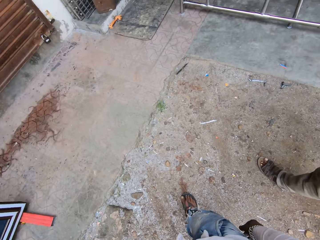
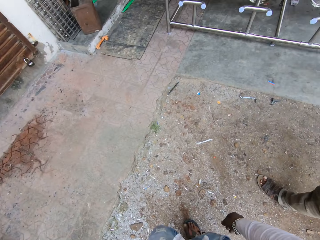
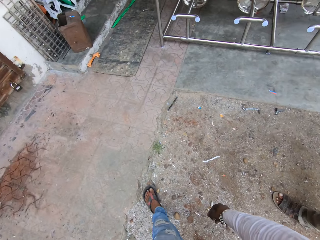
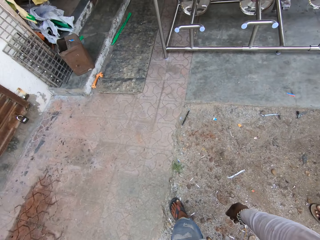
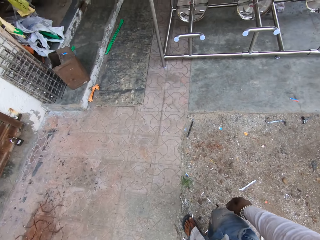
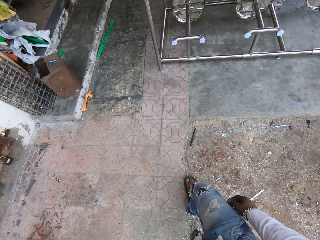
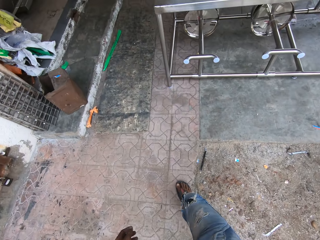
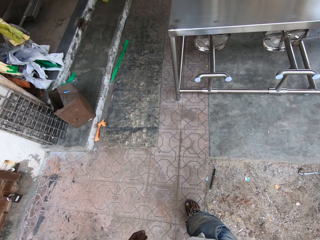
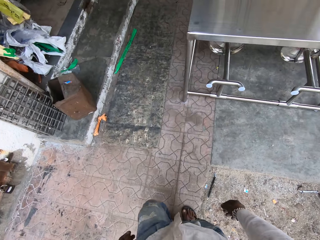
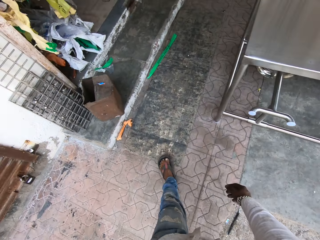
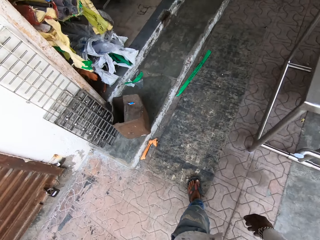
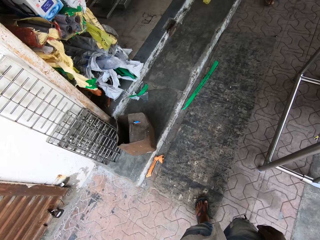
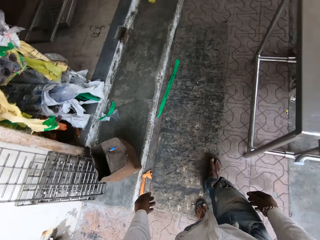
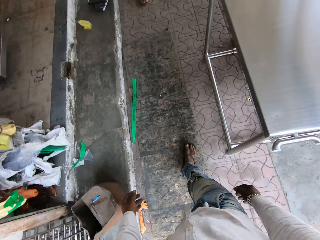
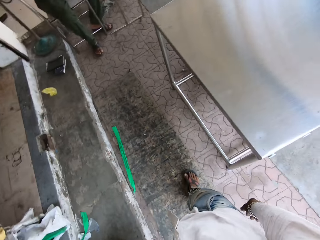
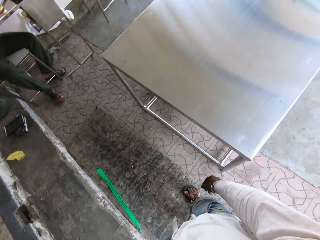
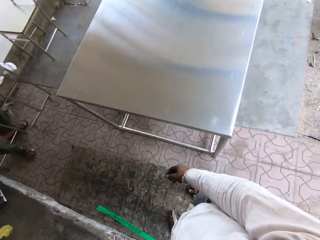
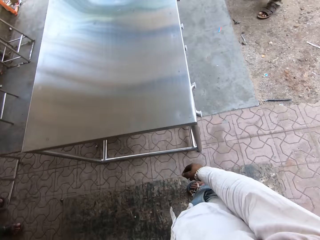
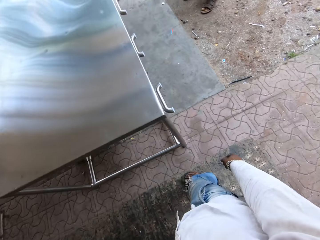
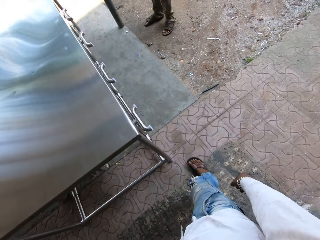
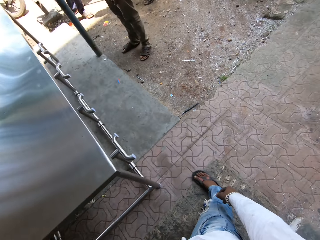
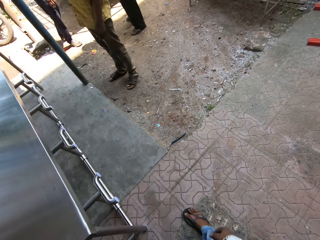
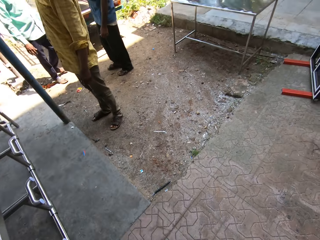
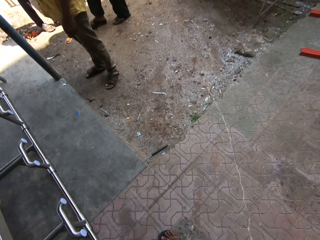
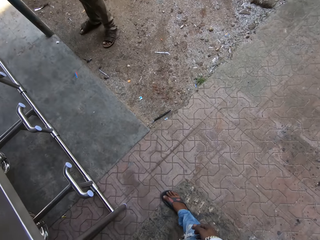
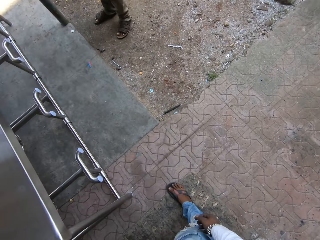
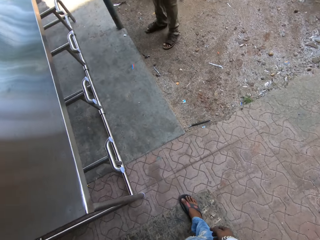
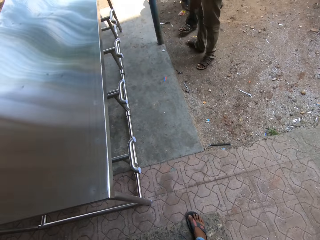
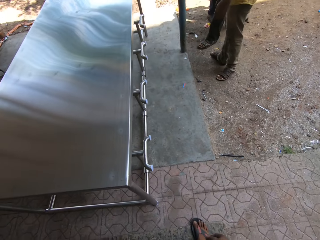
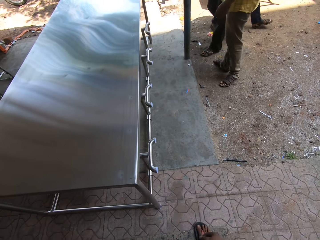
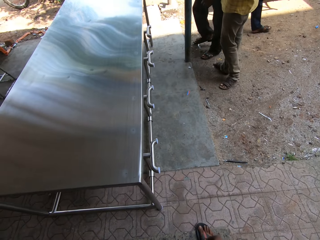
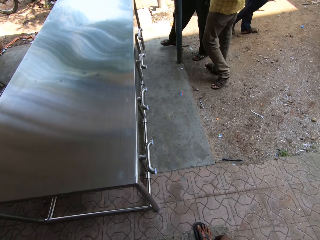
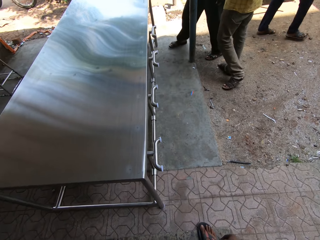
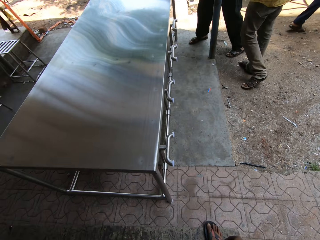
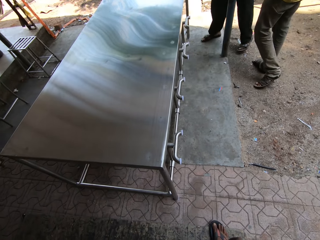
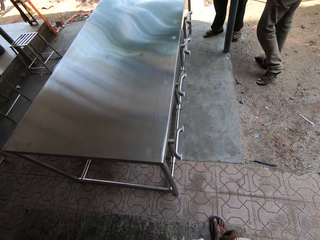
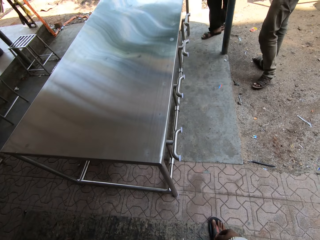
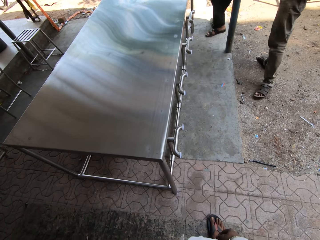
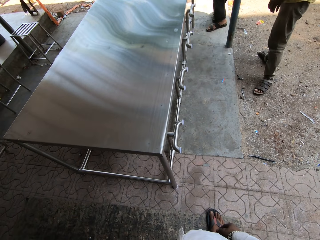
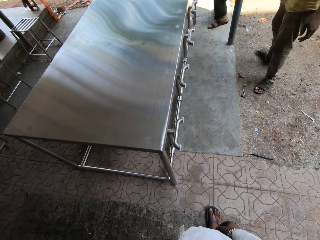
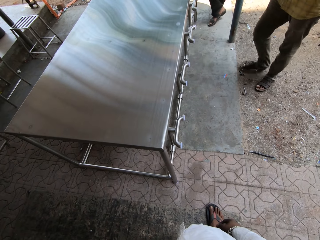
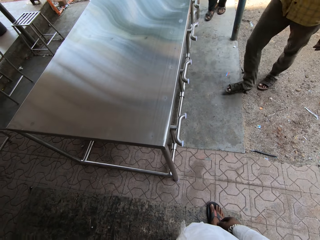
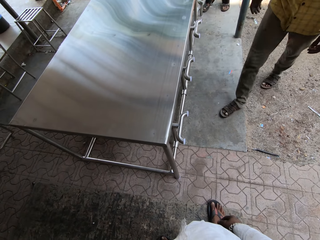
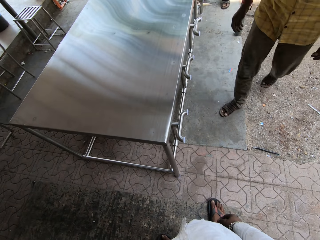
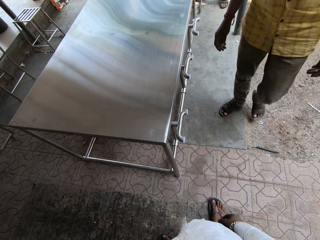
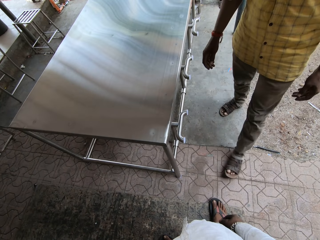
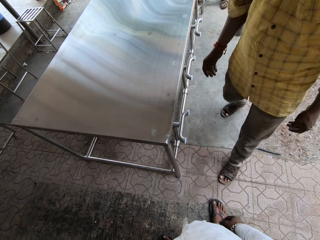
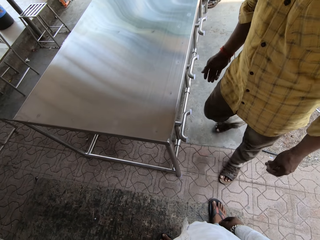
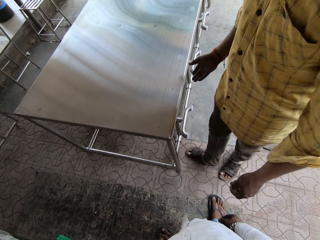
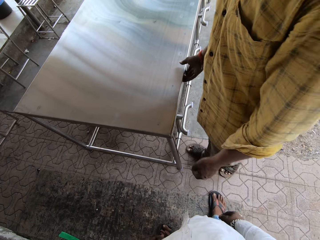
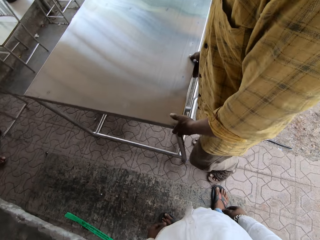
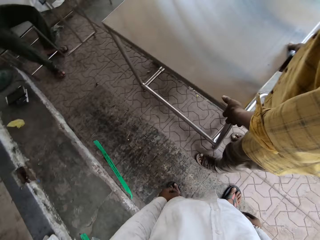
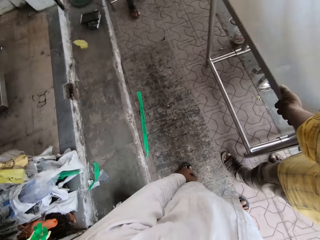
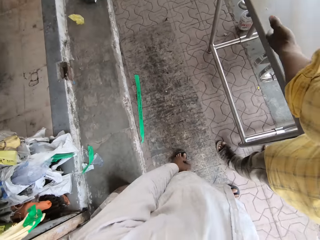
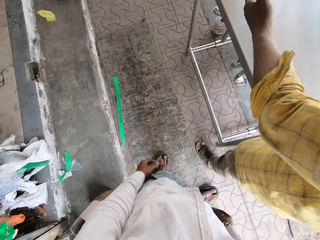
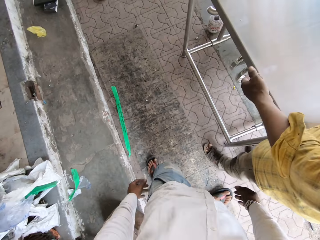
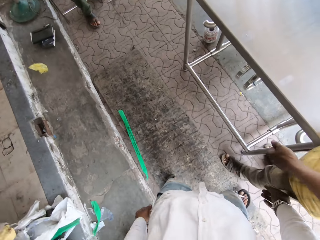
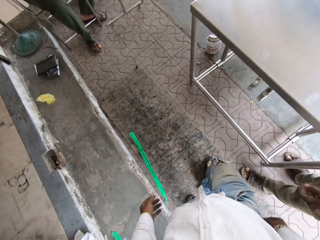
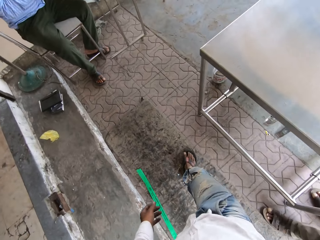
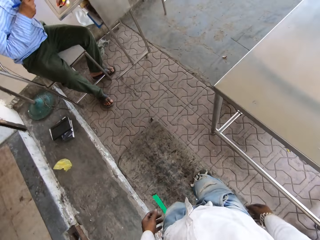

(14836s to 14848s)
The camera wearer taps on a table. They walk to the workshop. They look around. A man walks around. The man holds the table.

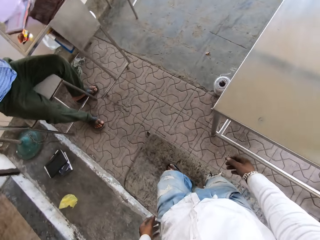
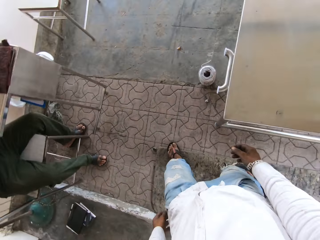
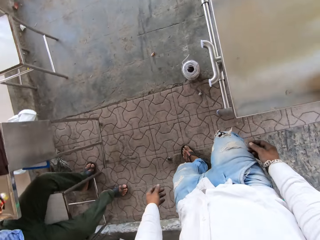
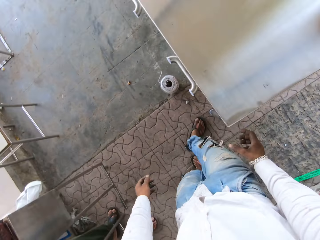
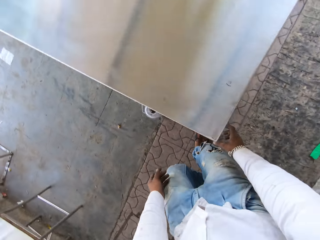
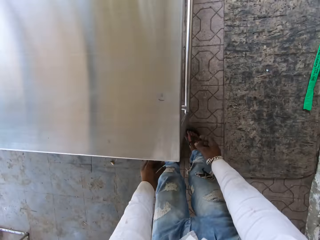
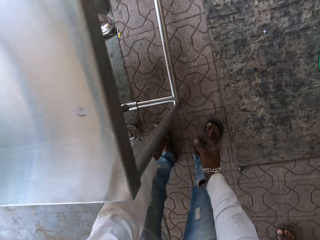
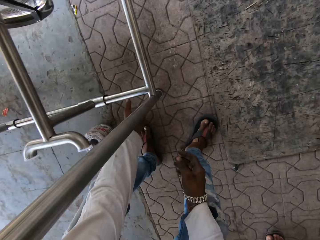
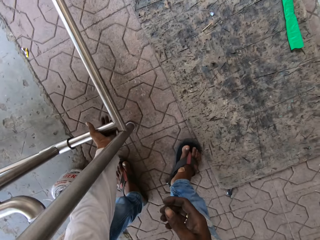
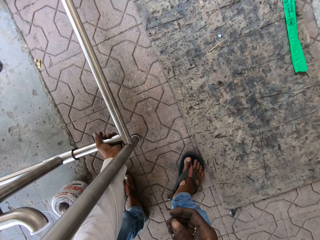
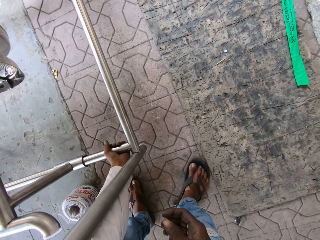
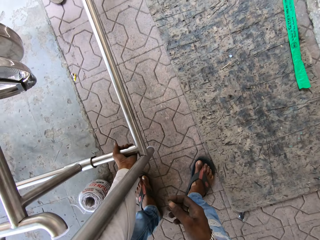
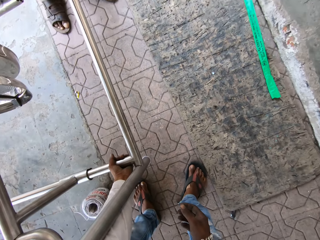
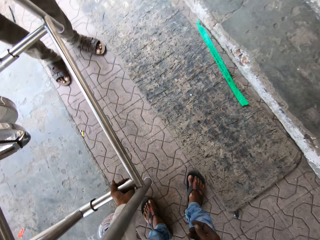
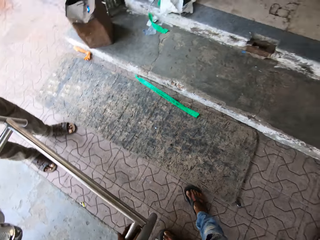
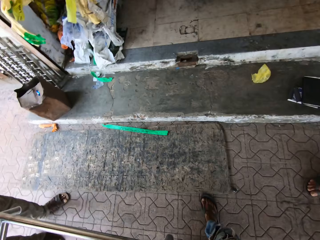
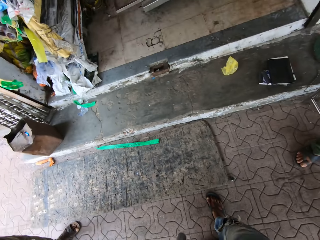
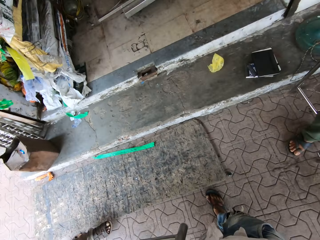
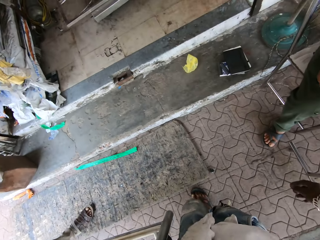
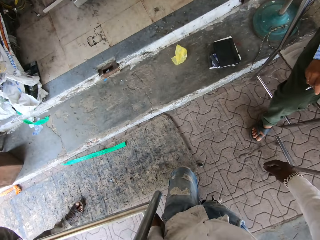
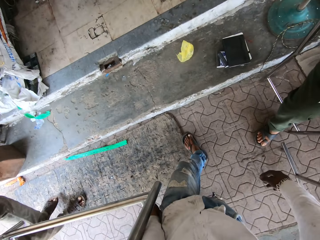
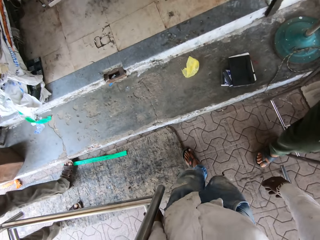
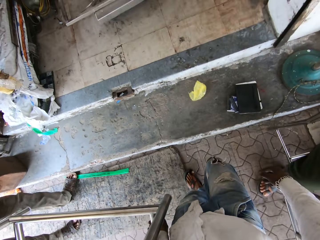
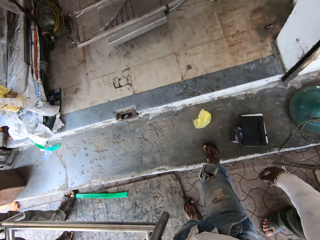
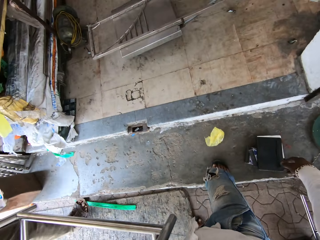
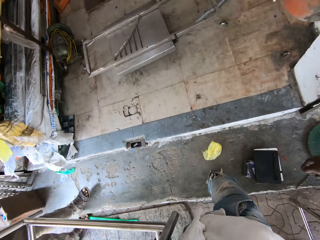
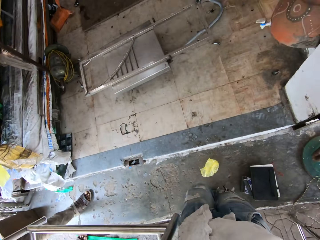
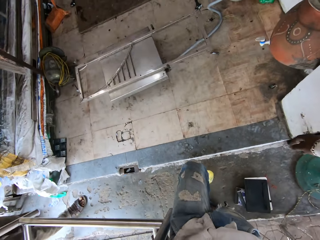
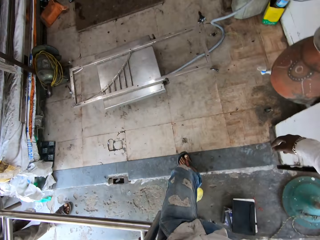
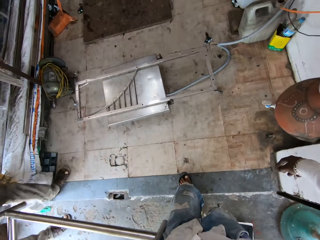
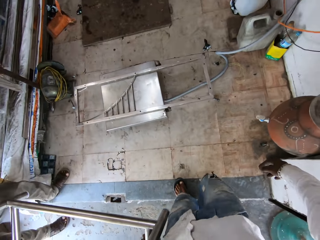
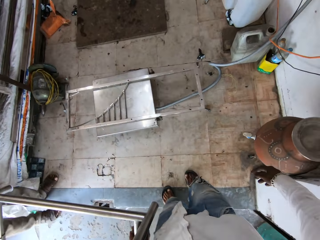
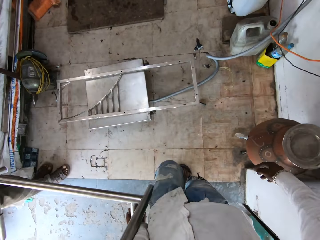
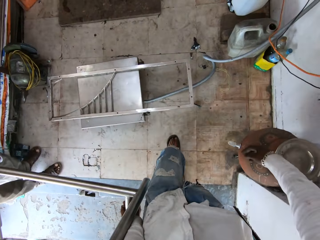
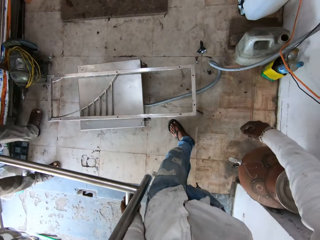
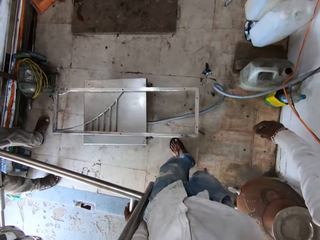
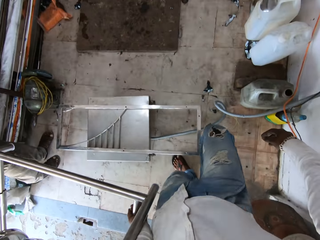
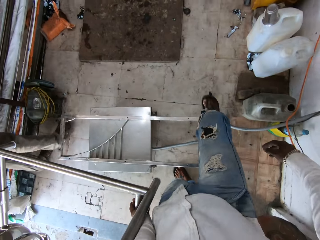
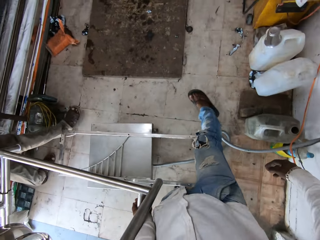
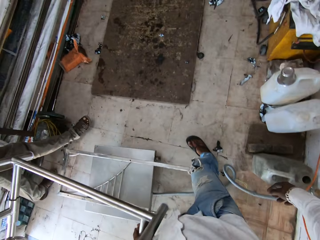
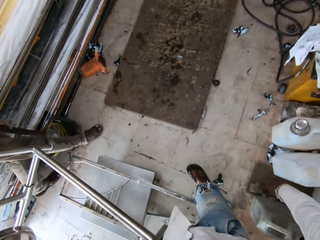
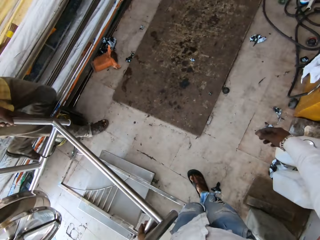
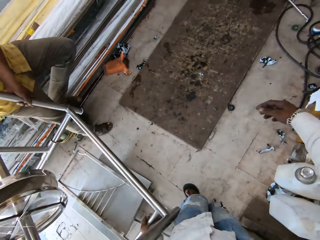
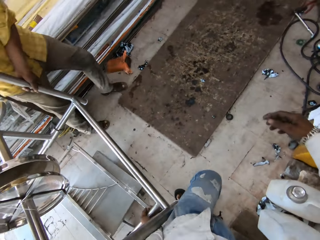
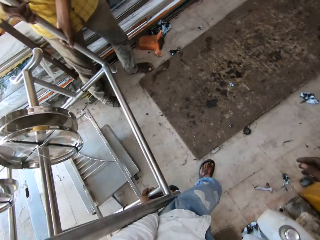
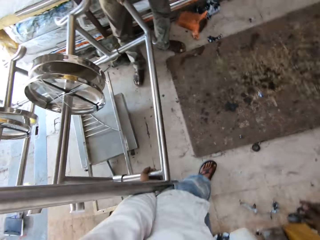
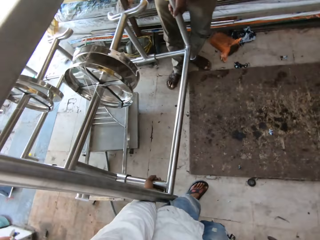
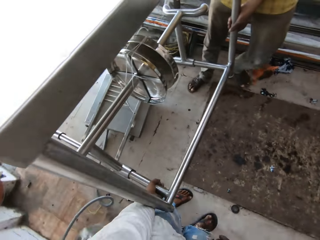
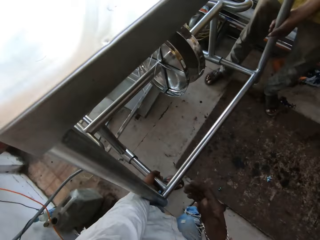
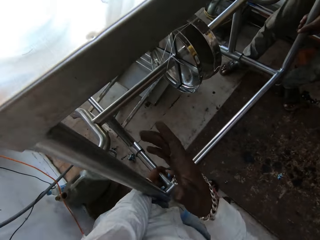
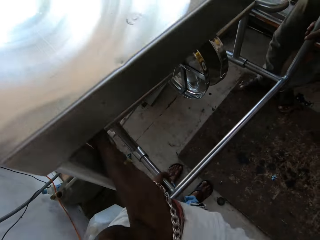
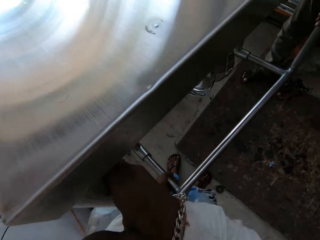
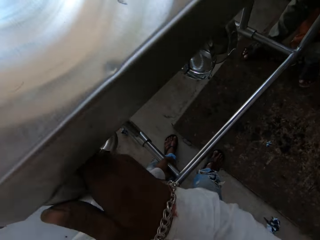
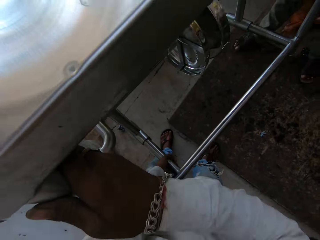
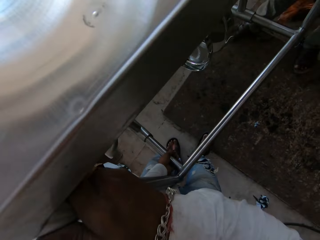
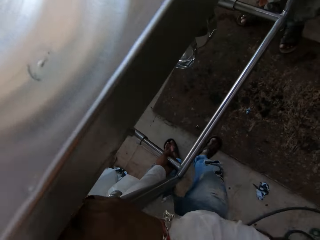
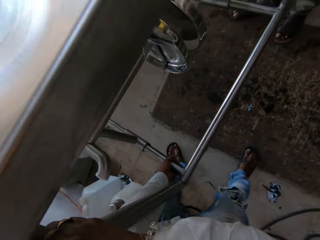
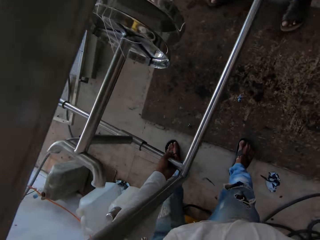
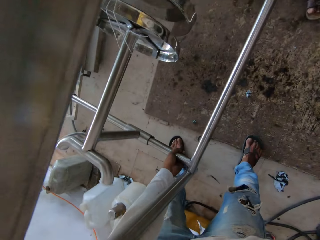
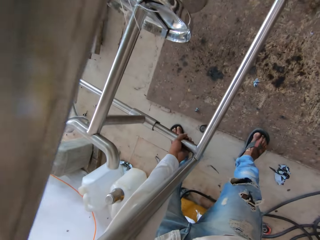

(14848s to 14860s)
The camera wearer walks around. They carry a table. A man carries the table.
